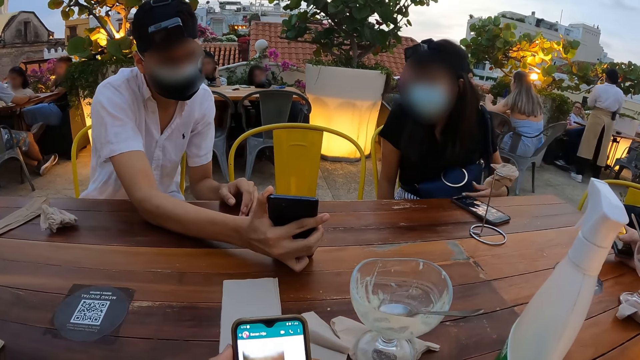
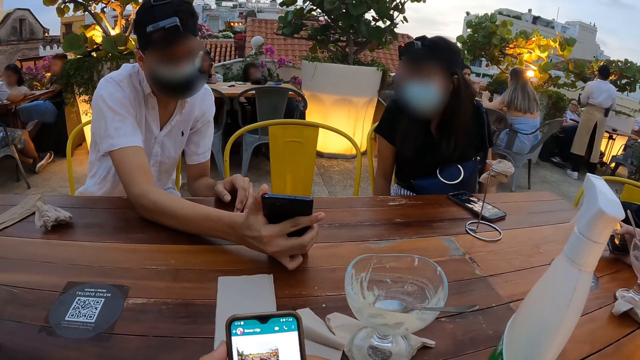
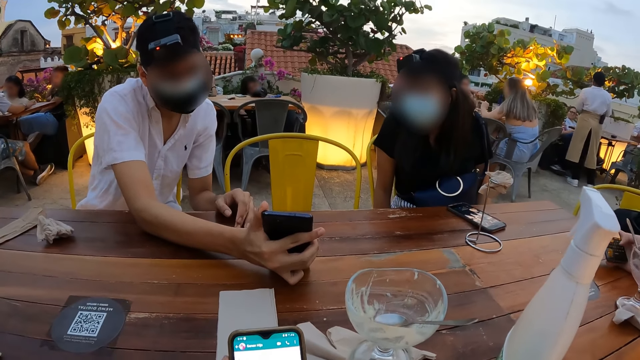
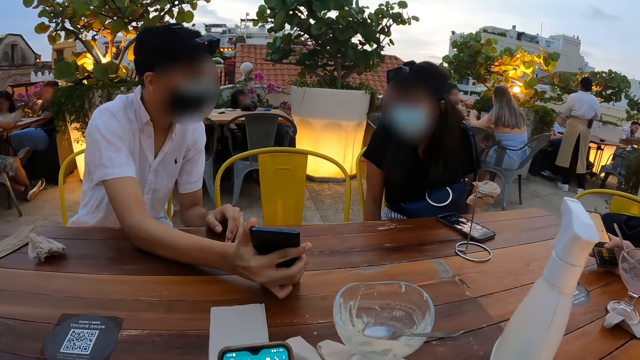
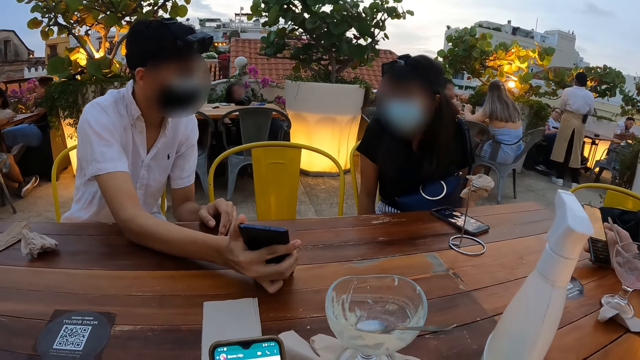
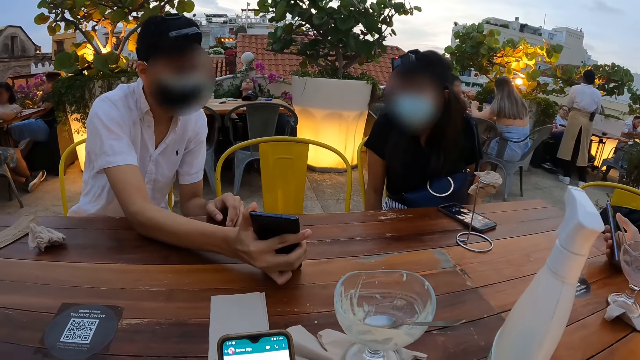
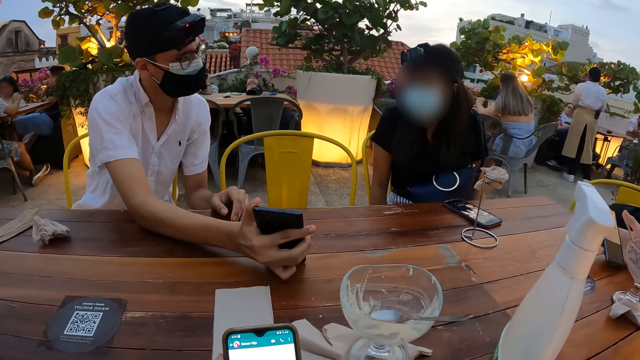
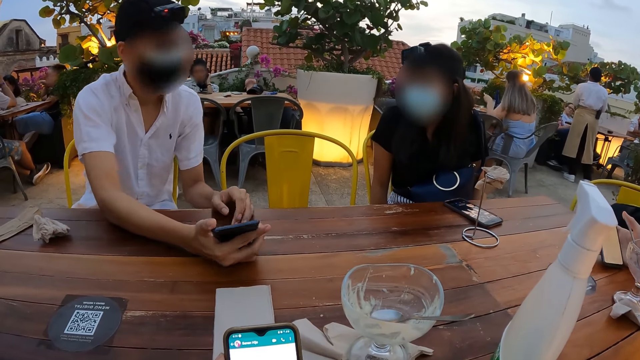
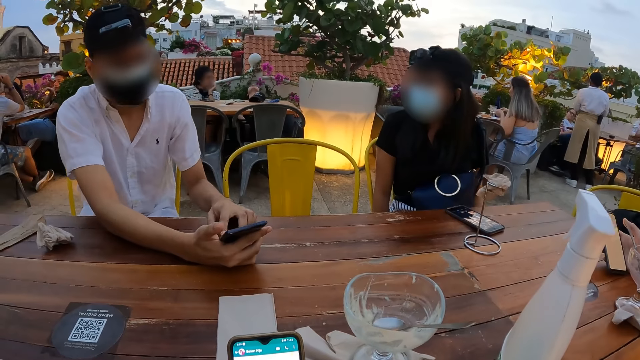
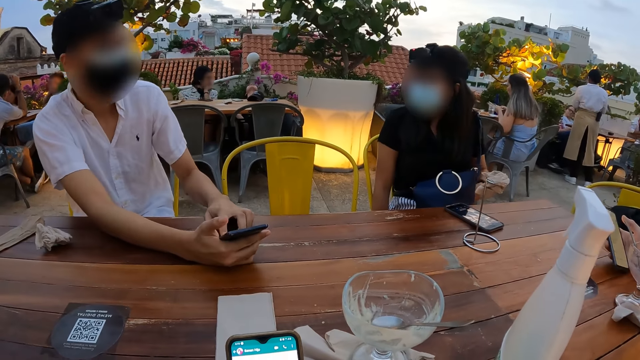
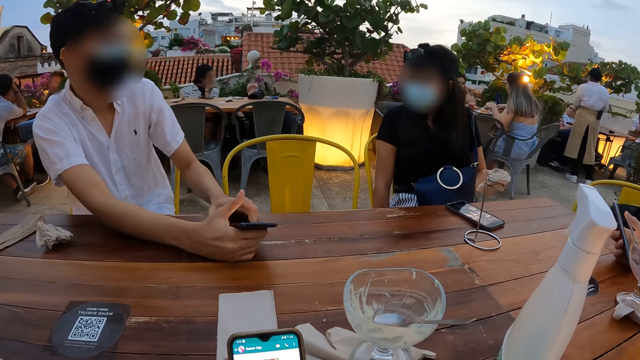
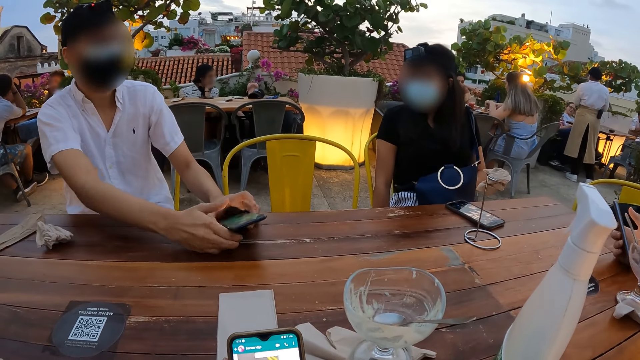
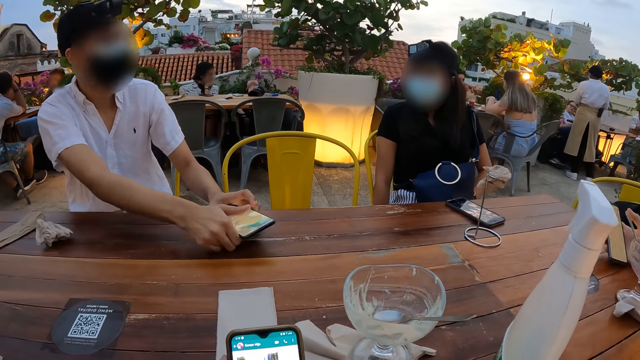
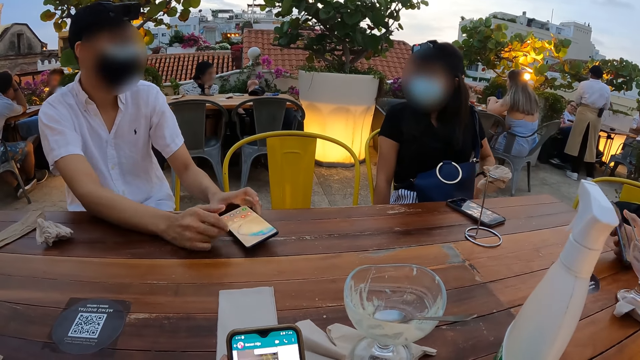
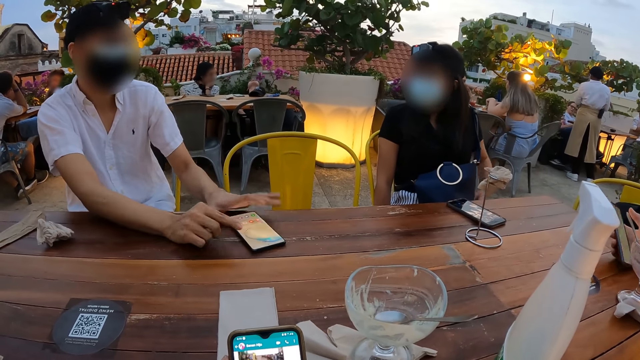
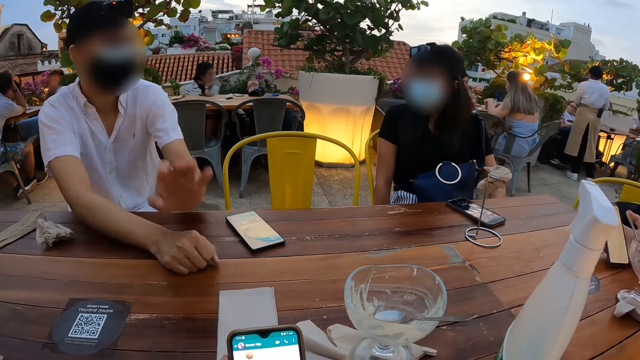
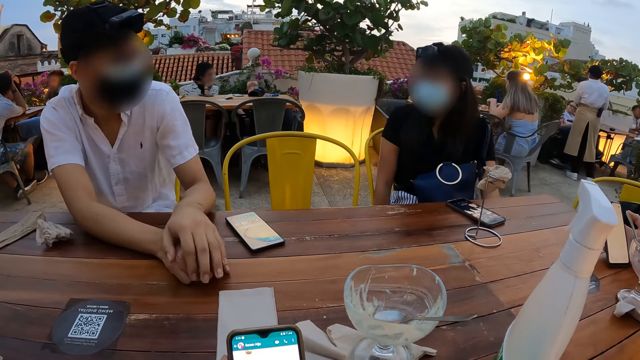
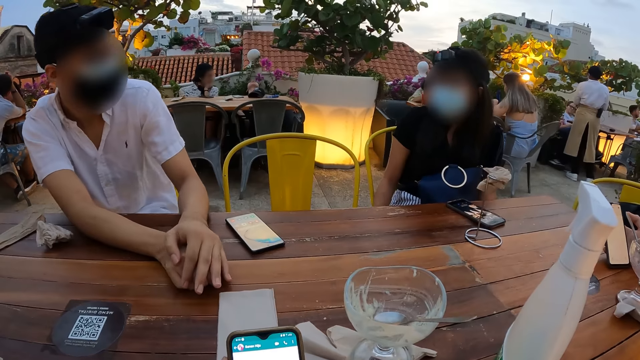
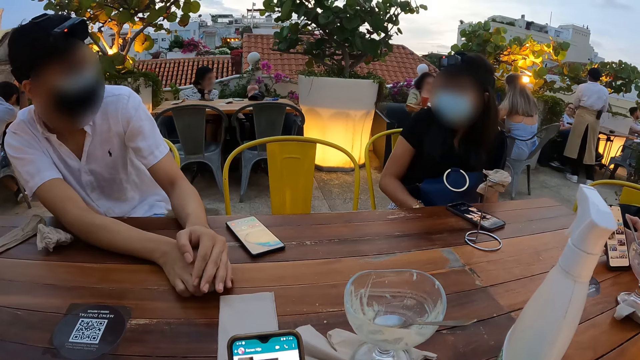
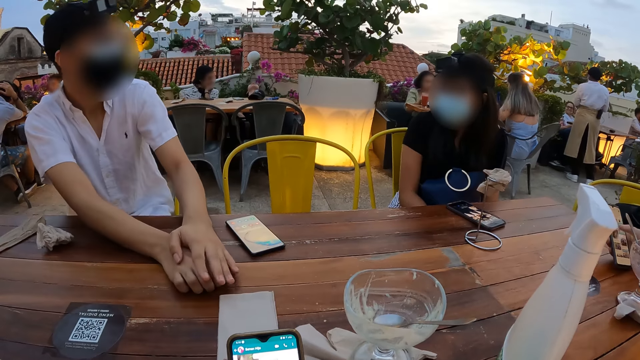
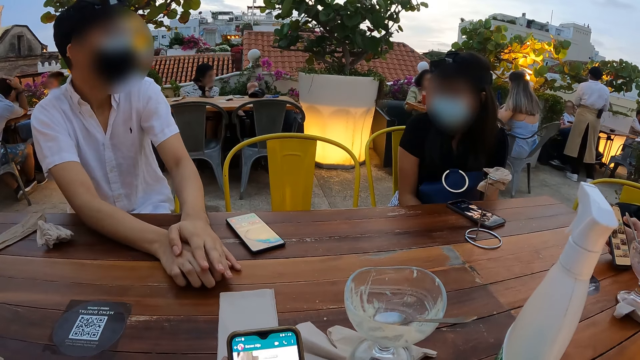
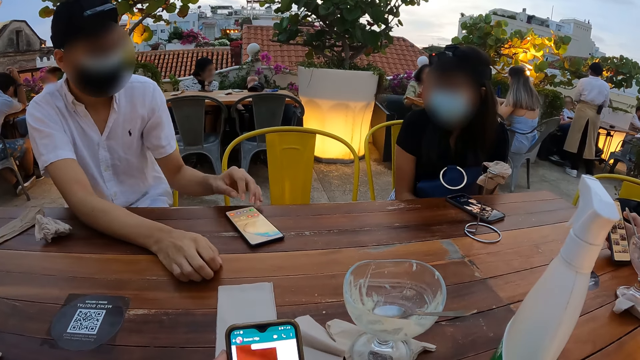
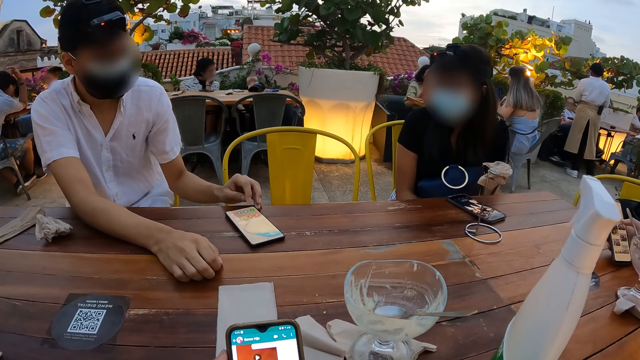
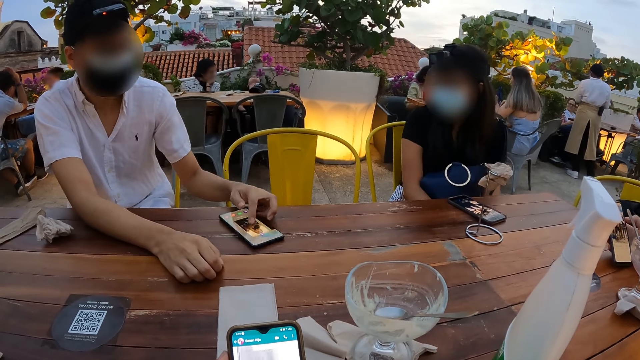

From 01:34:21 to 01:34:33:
The camera wearer looks at a person.

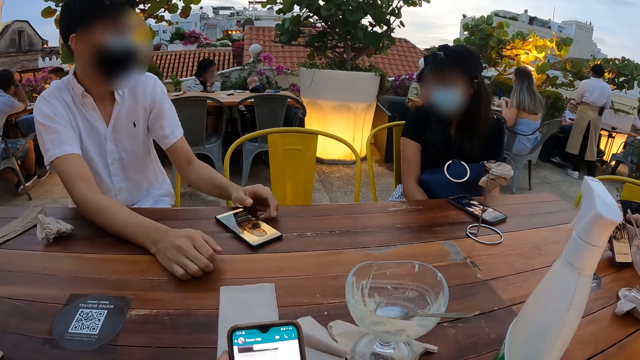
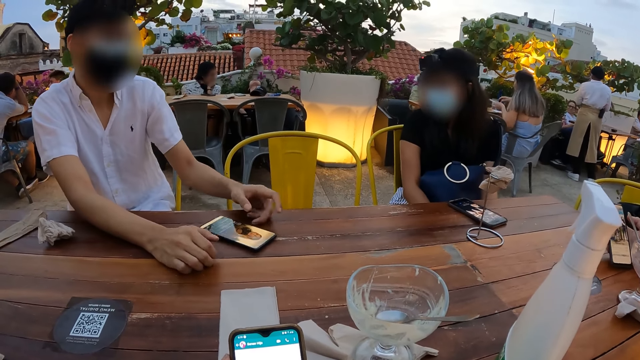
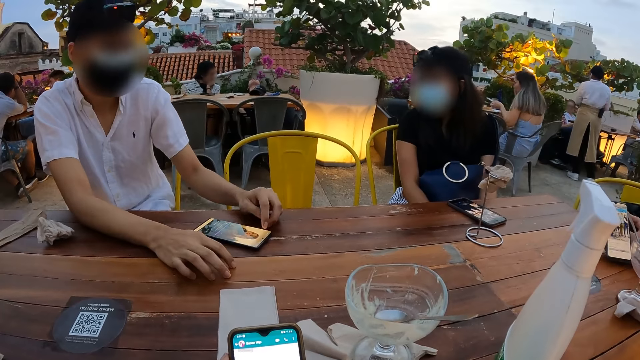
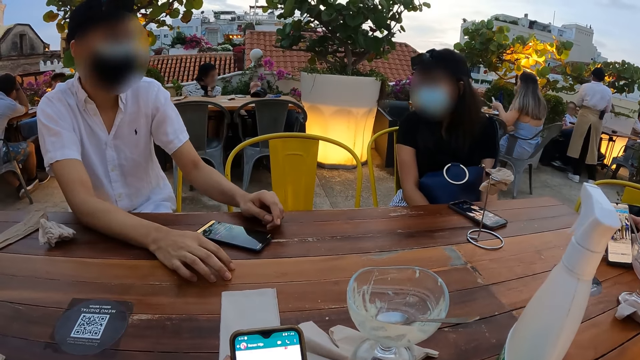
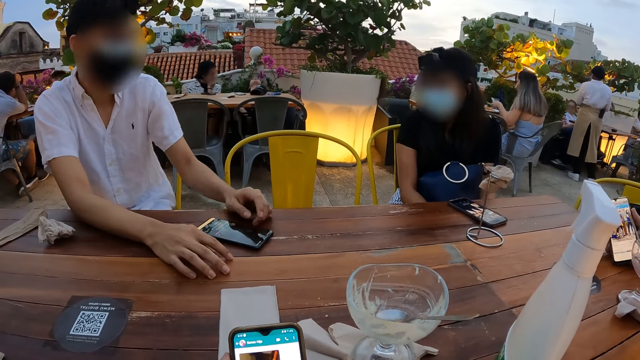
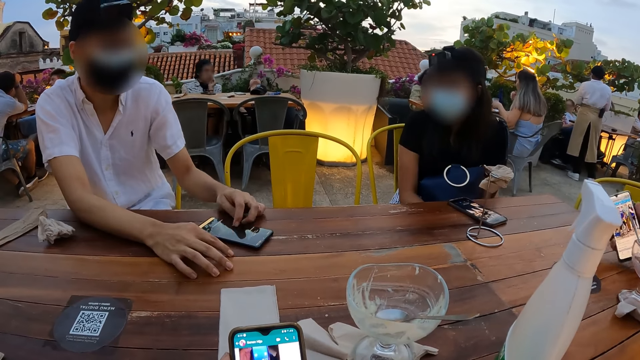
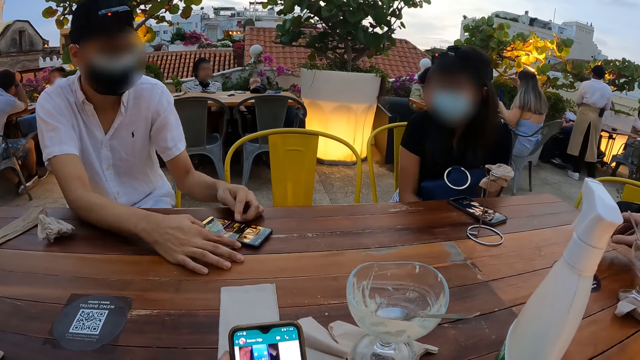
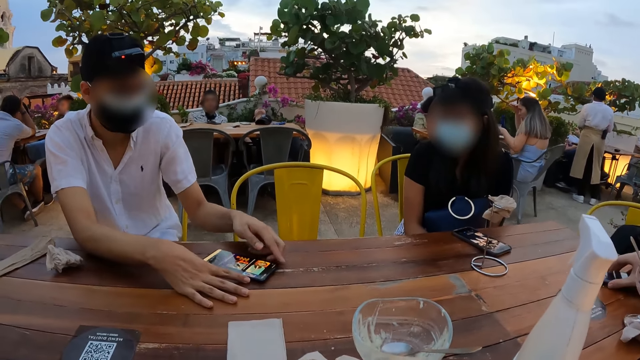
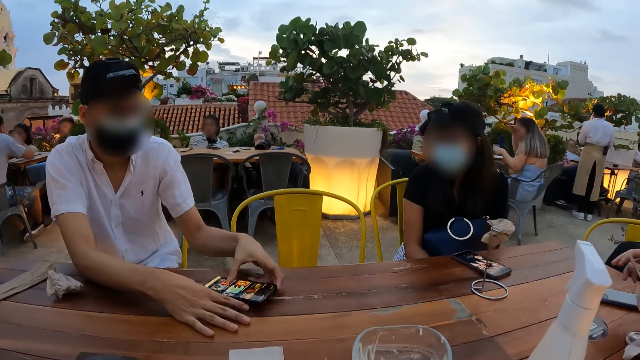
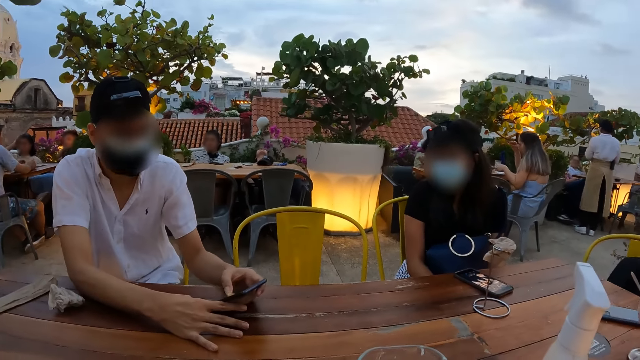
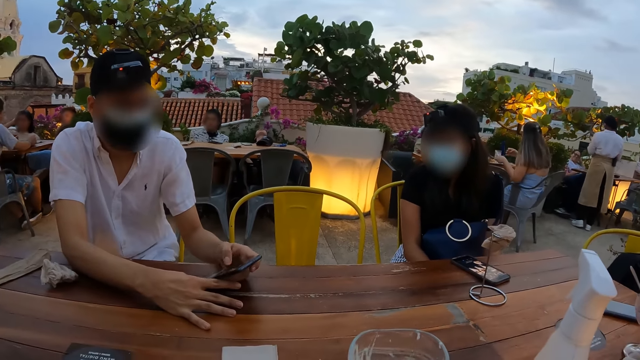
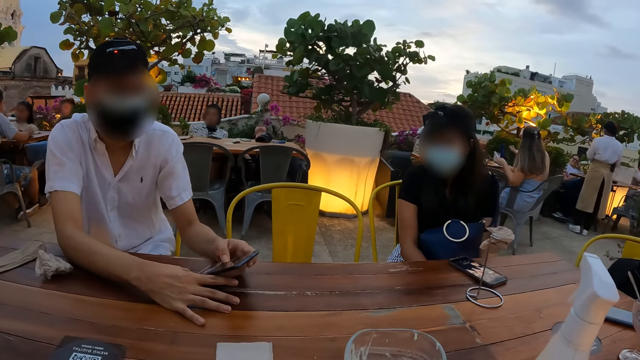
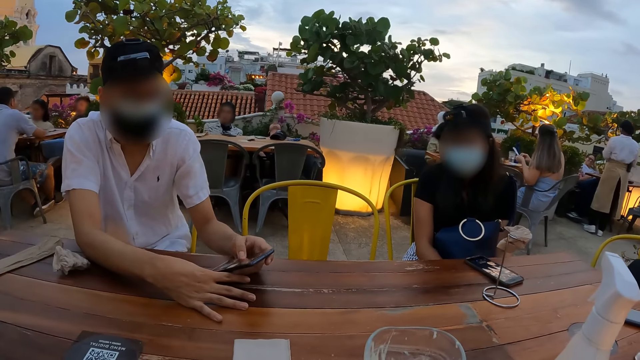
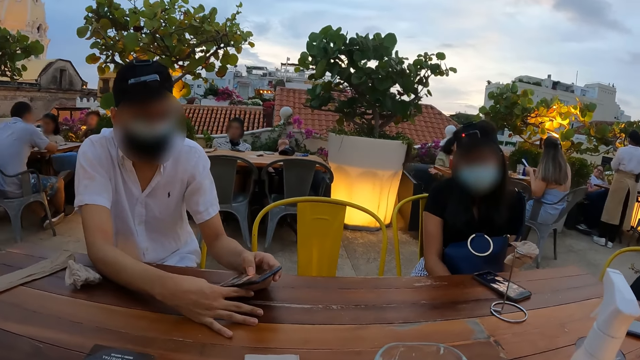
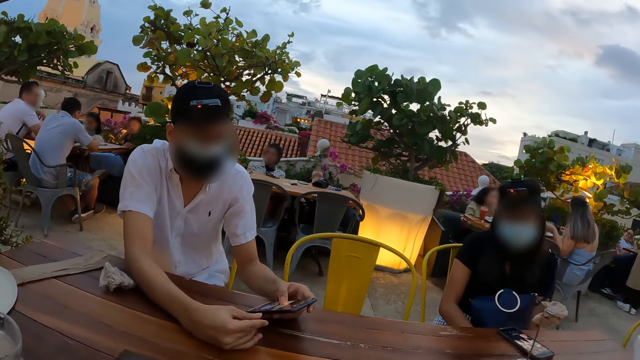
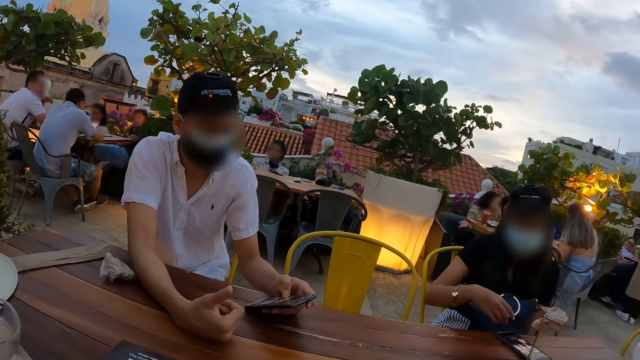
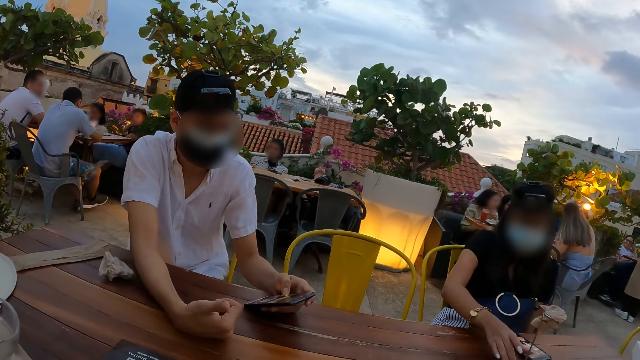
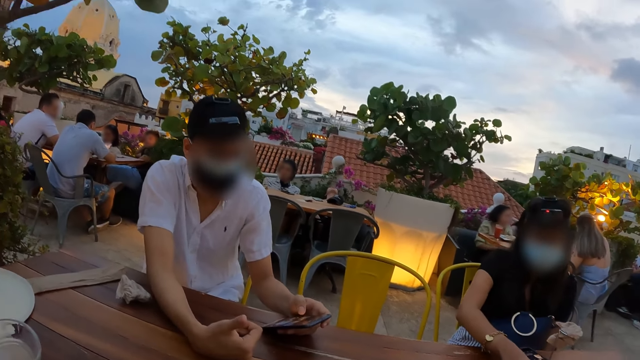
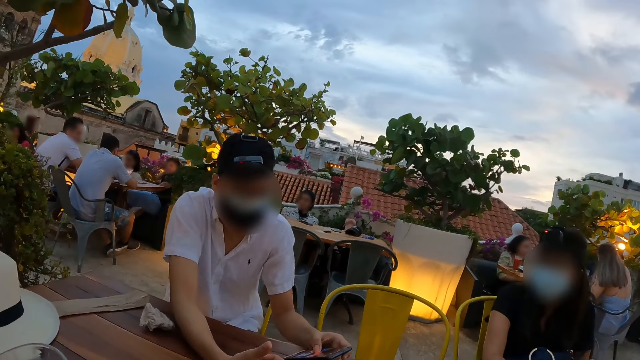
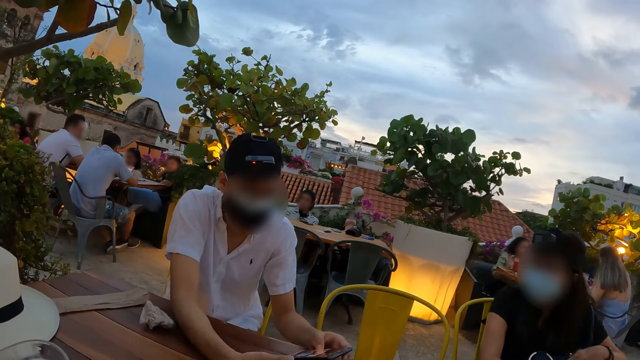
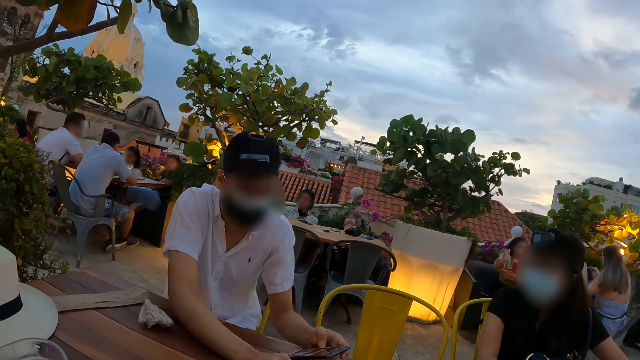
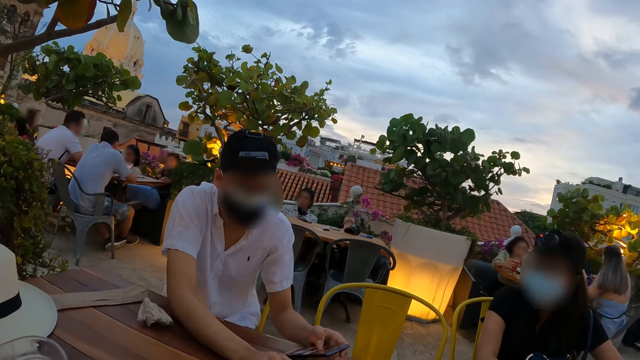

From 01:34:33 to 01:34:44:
The camera wearer converses with a person.
